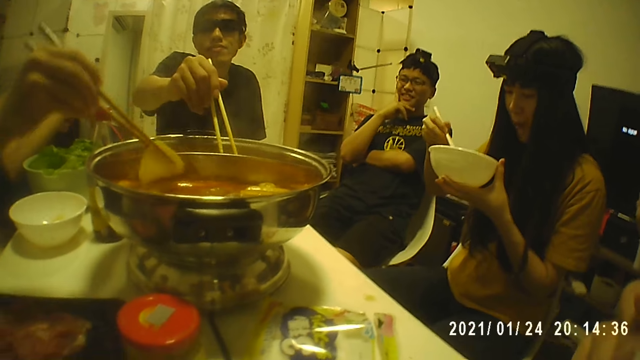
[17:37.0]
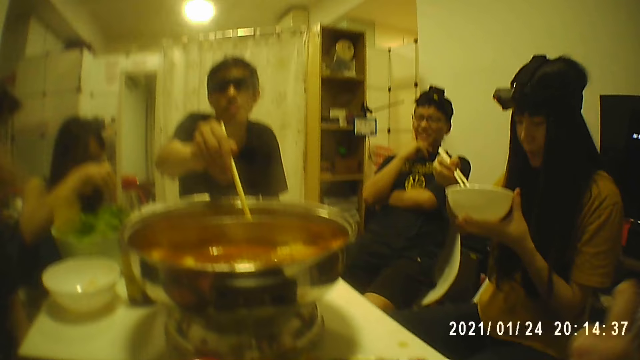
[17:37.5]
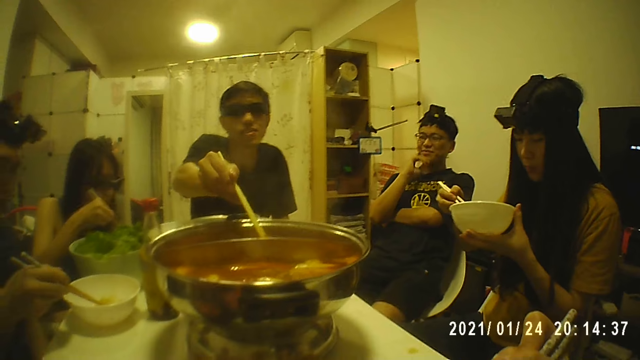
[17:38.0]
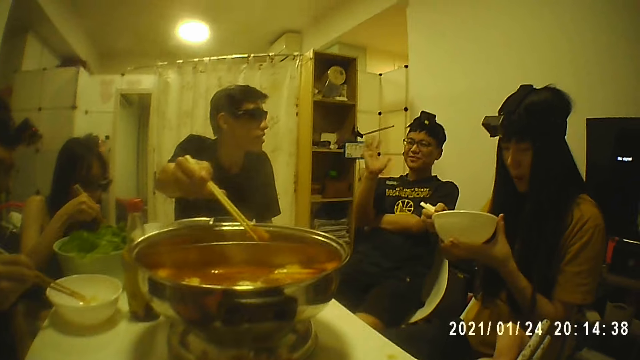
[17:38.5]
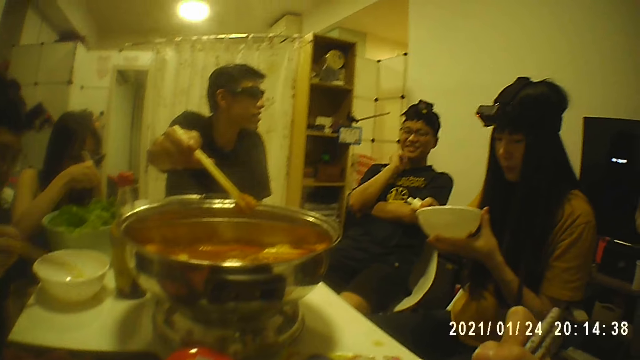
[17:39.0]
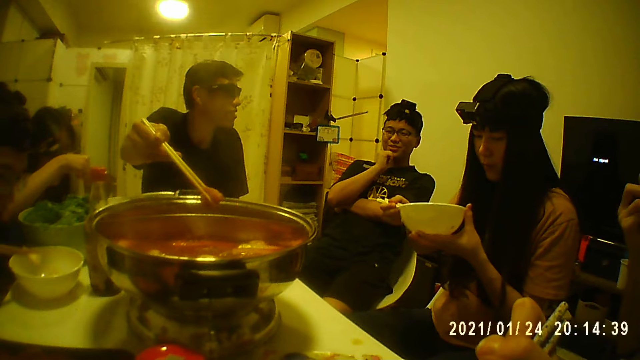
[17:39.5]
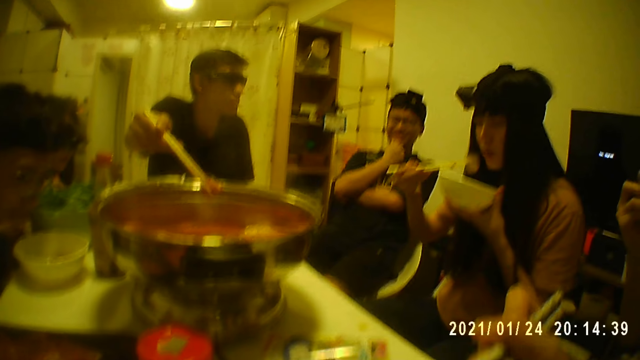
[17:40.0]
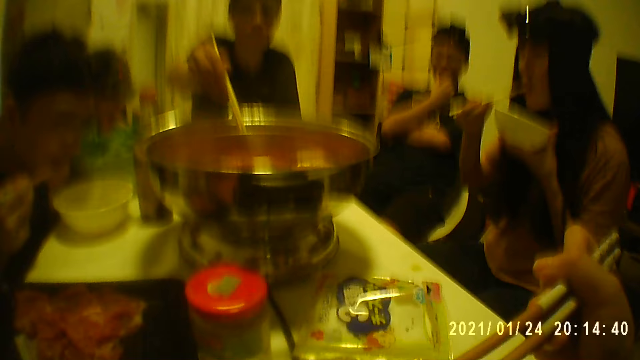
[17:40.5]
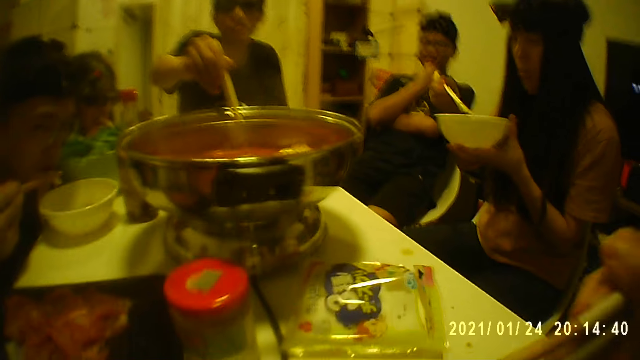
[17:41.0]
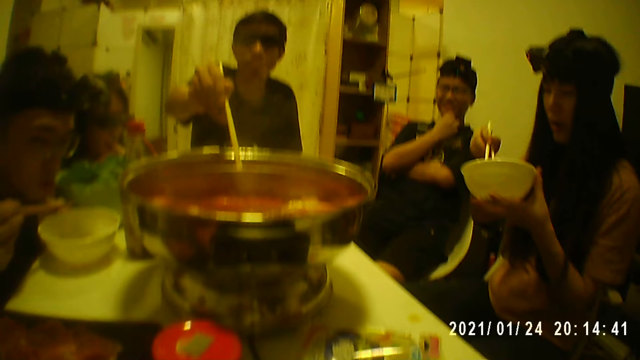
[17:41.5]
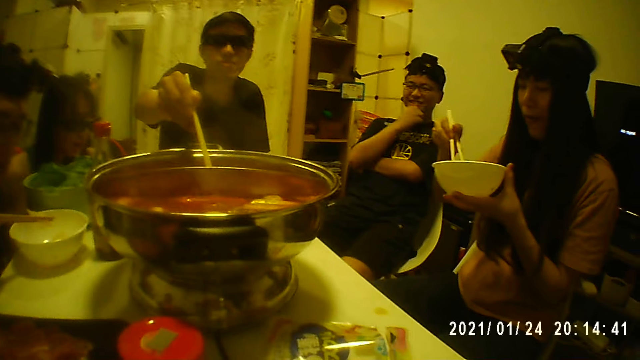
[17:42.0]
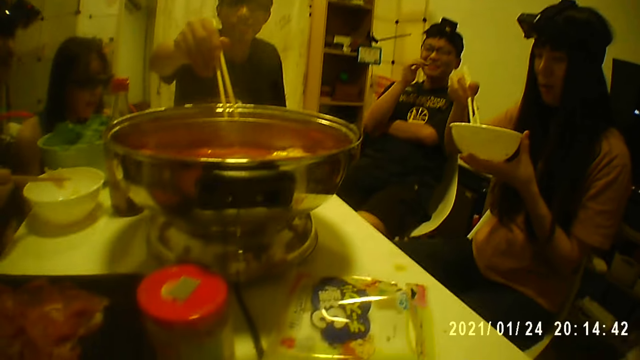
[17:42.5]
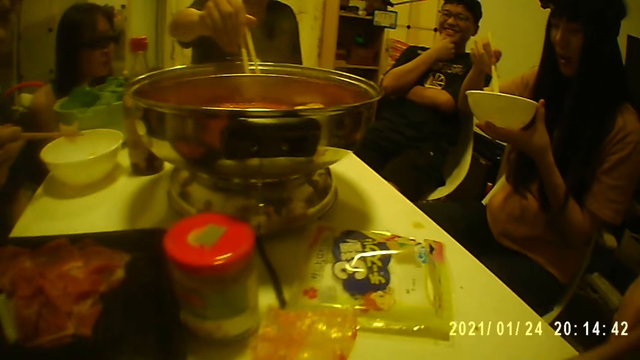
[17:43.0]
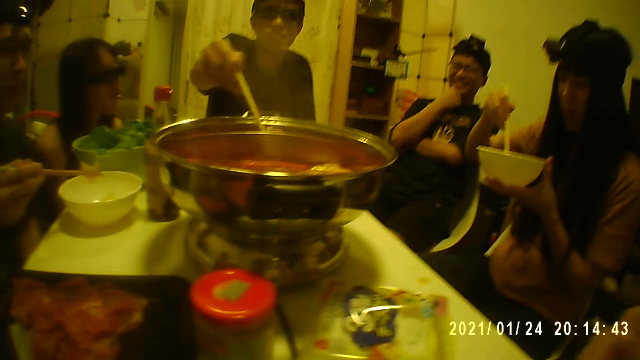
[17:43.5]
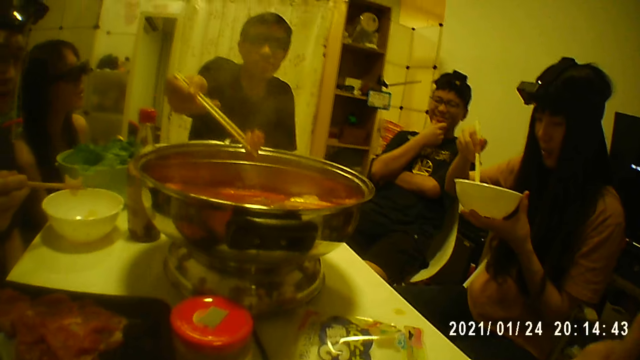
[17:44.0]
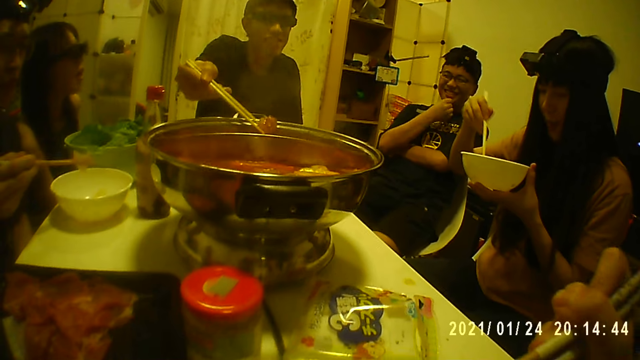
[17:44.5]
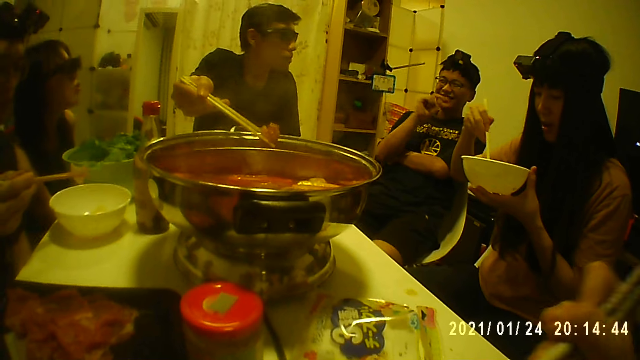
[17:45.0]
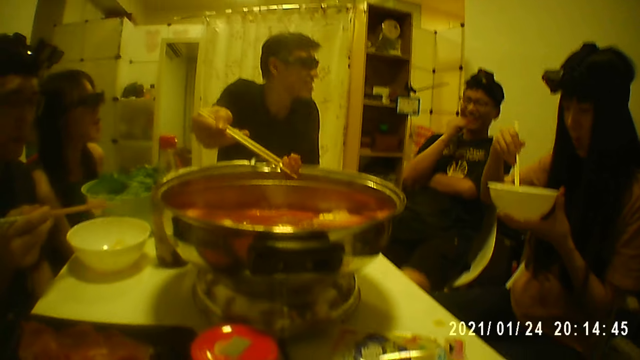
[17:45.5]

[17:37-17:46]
A man eats with chopsticks. A woman eats with chopsticks.

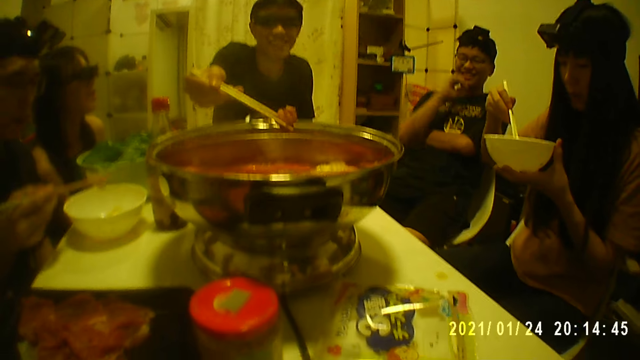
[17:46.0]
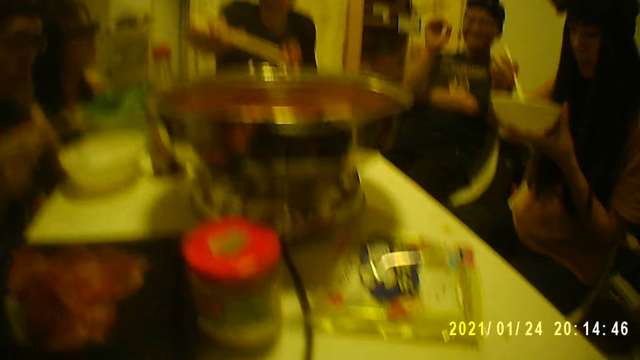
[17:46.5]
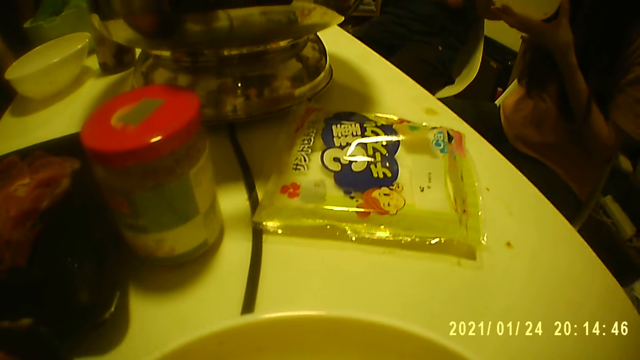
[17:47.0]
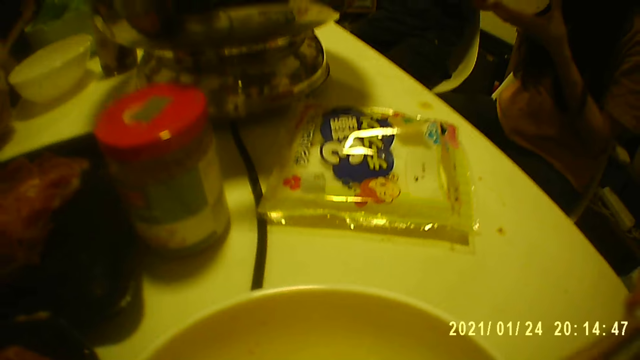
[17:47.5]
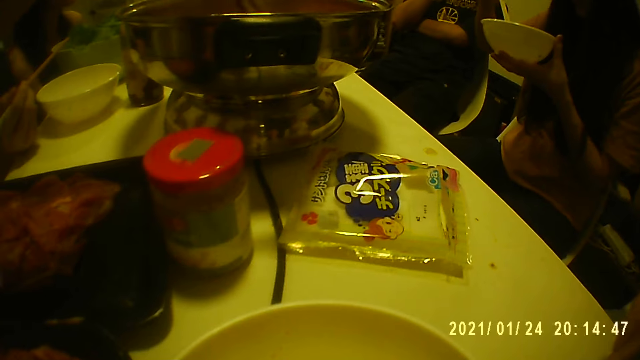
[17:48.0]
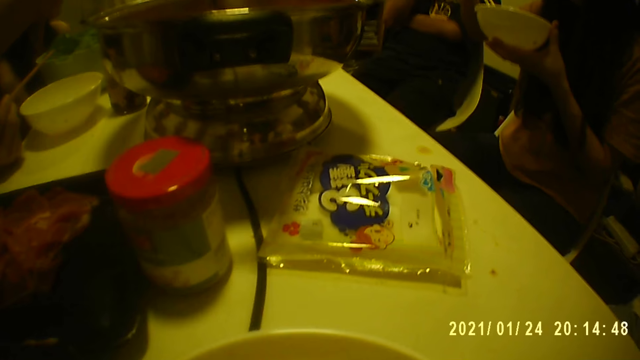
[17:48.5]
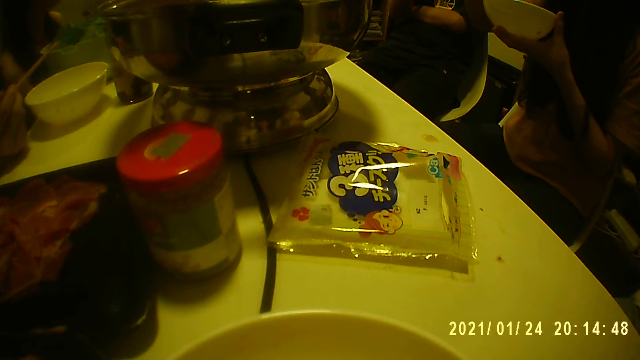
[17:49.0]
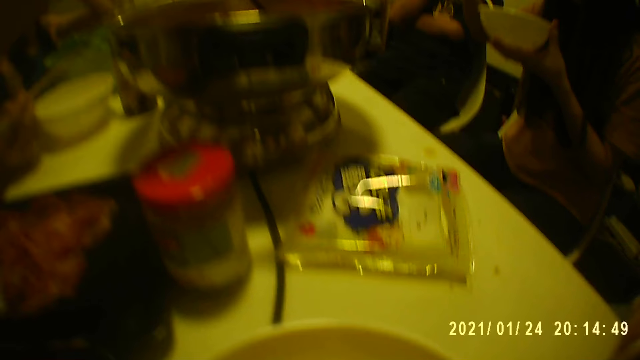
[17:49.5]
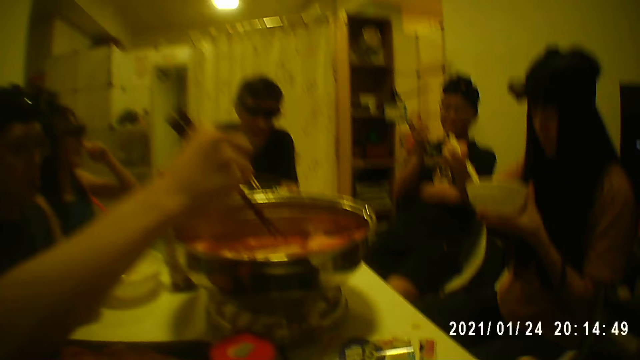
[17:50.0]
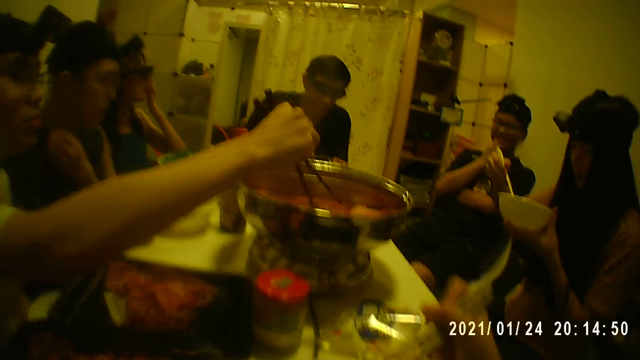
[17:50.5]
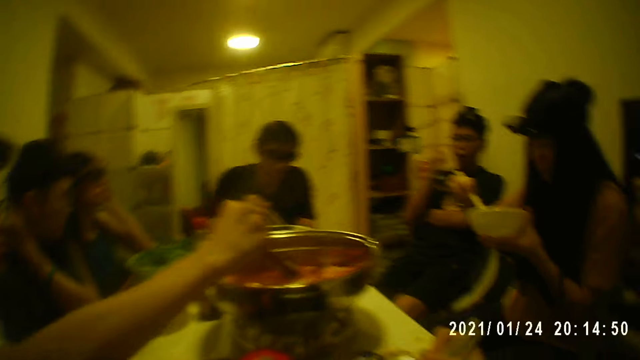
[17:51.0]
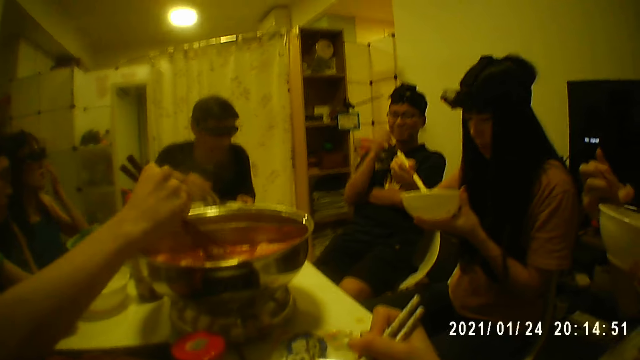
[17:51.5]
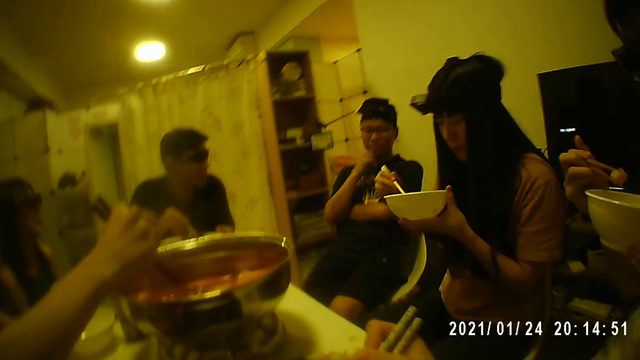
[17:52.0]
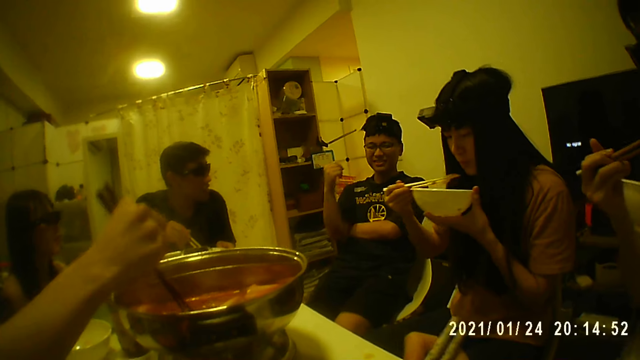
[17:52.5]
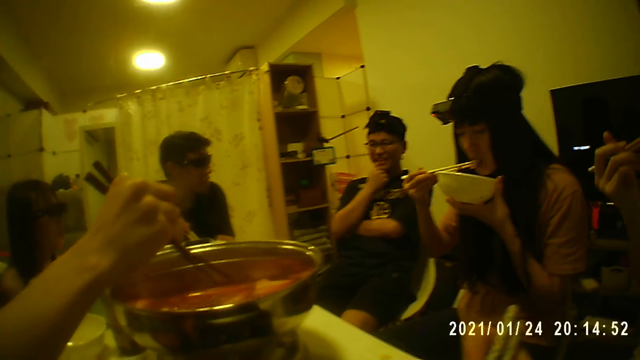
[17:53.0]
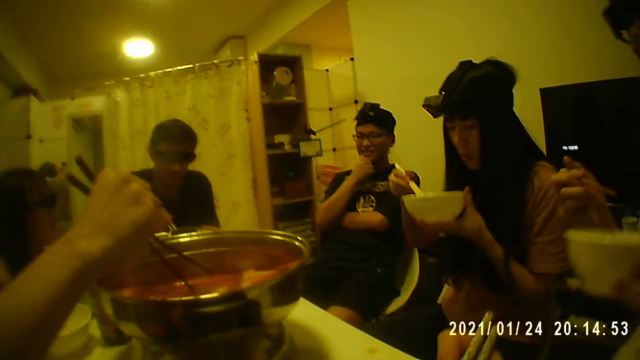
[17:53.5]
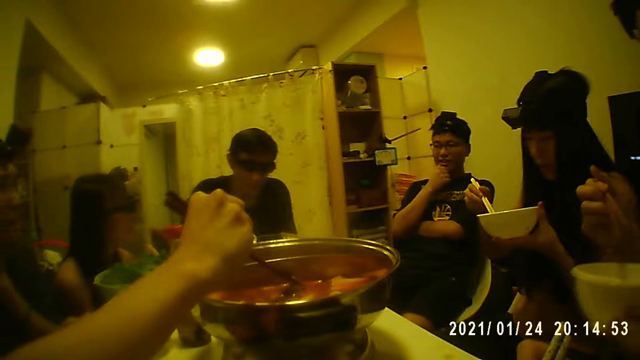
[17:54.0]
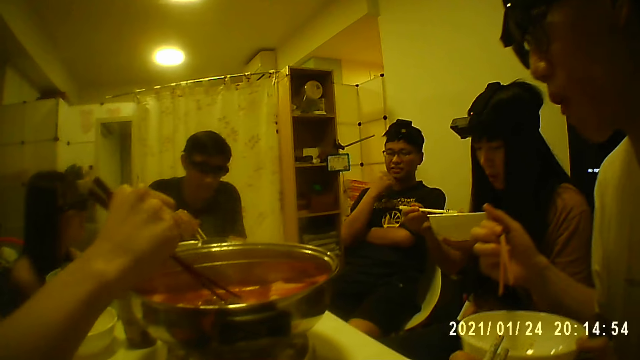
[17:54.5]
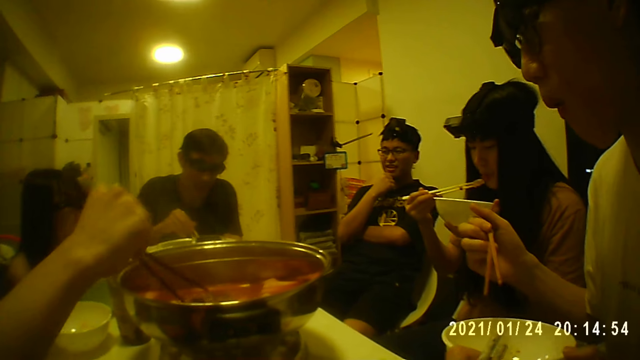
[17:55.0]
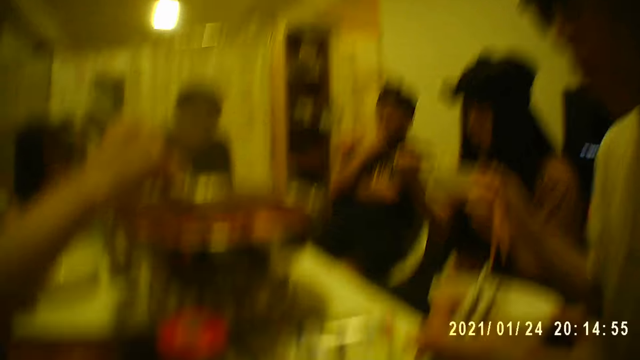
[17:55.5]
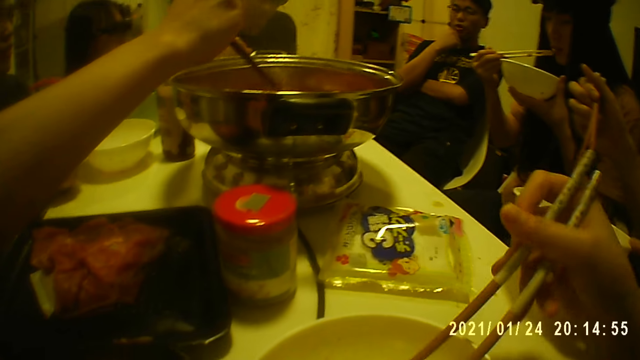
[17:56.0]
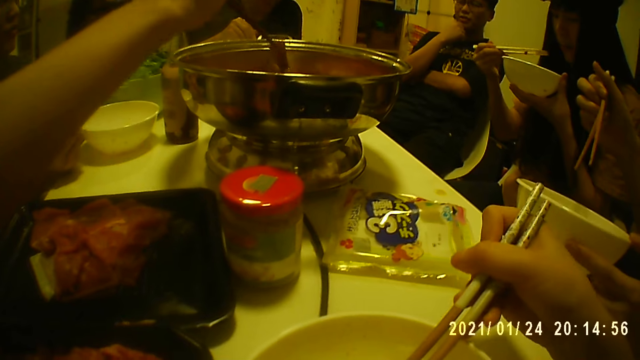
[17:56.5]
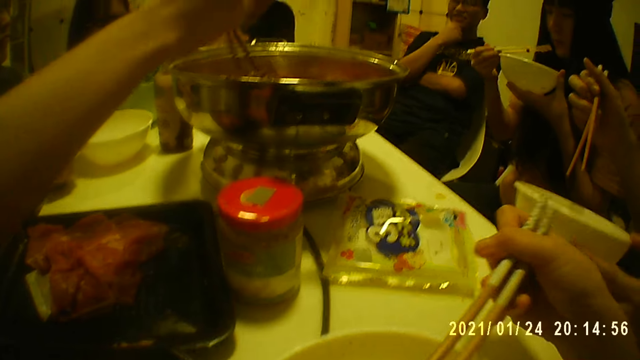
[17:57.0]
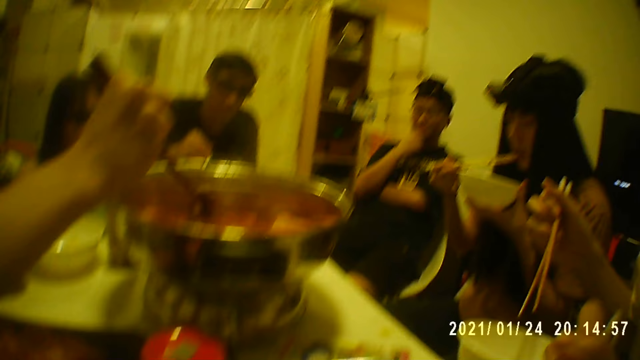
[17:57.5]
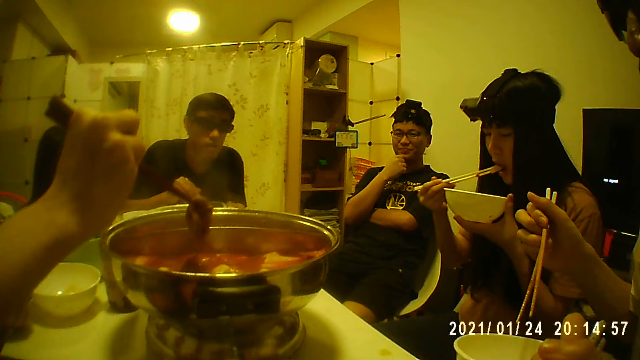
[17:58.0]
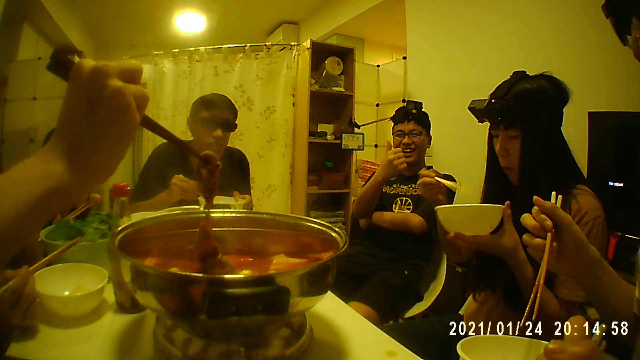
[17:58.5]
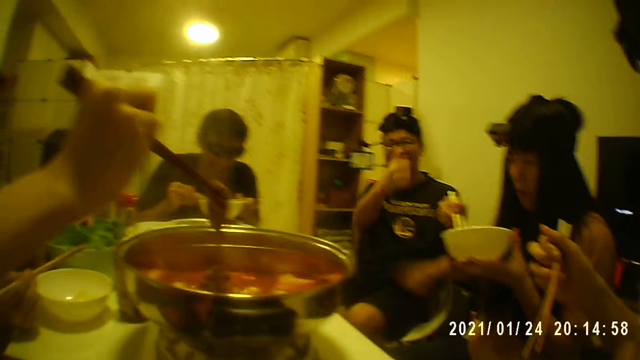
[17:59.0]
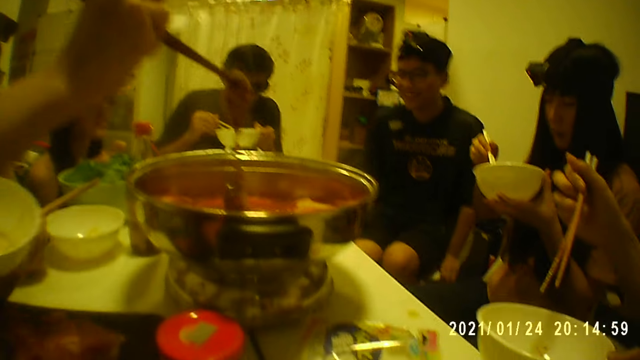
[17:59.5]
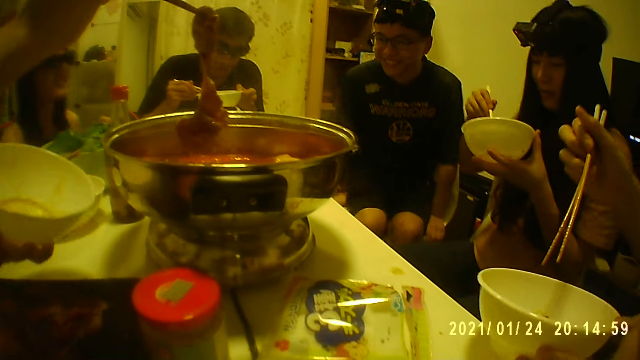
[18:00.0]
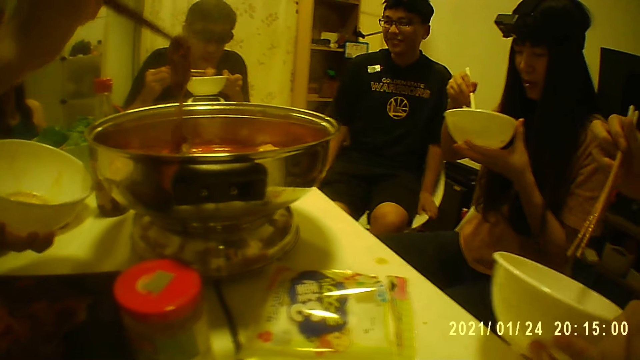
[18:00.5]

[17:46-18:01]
The camera wearer looks around. A woman takes food from the pot at the middle of the table with chopsticks. The camera wearer puts food in their mouth. A man eats with chopsticks.
